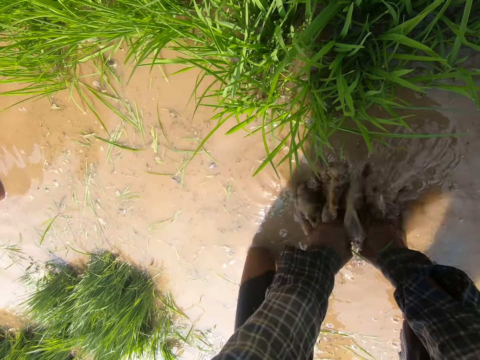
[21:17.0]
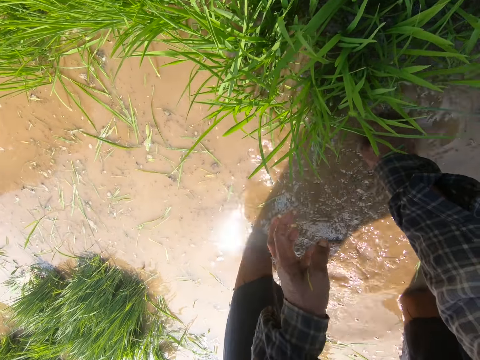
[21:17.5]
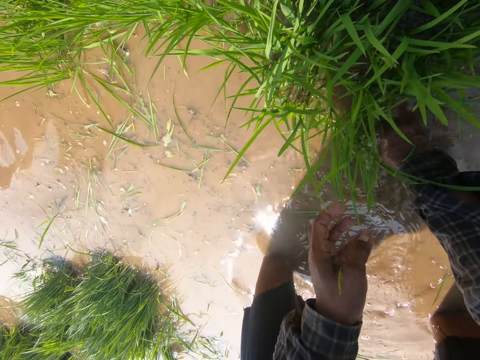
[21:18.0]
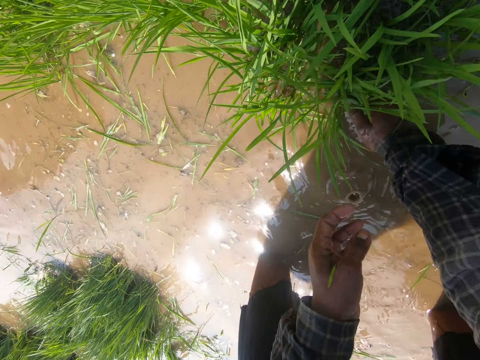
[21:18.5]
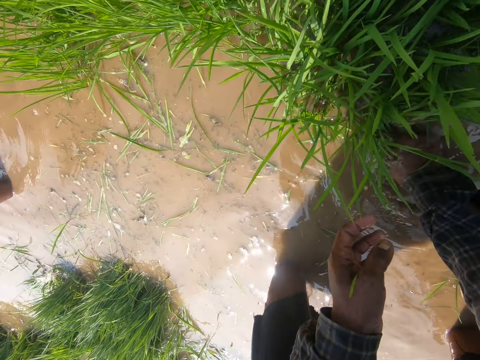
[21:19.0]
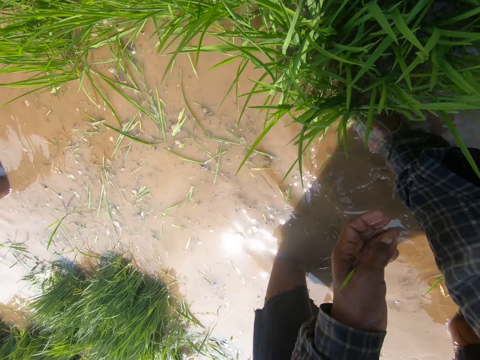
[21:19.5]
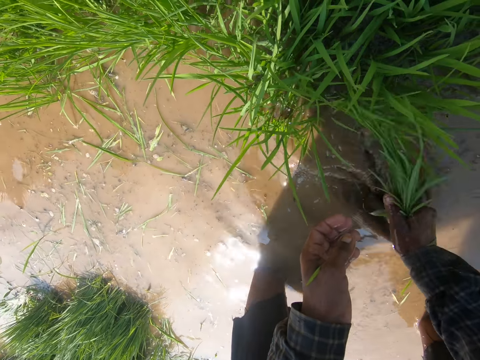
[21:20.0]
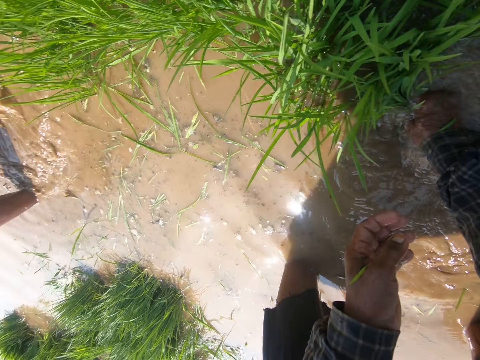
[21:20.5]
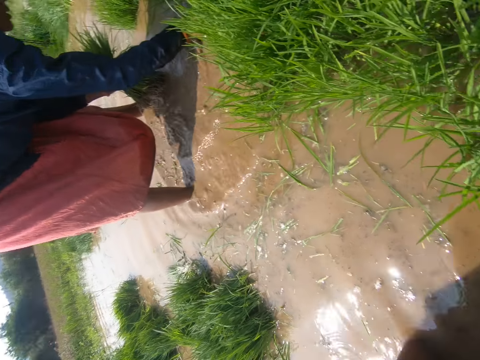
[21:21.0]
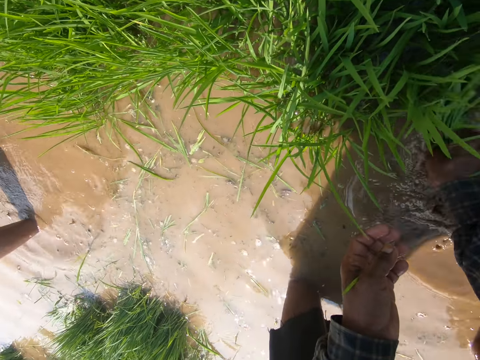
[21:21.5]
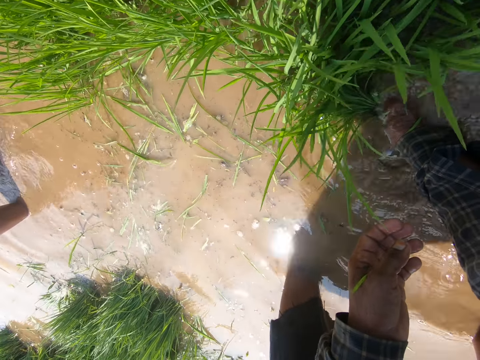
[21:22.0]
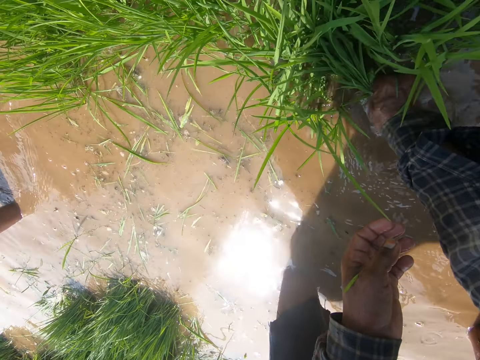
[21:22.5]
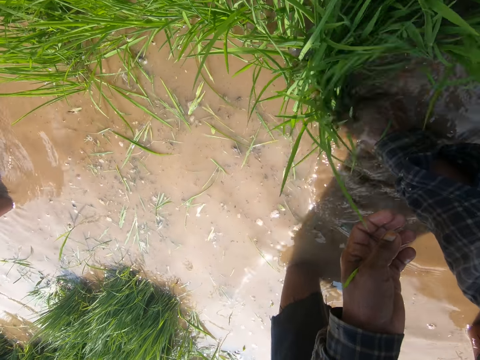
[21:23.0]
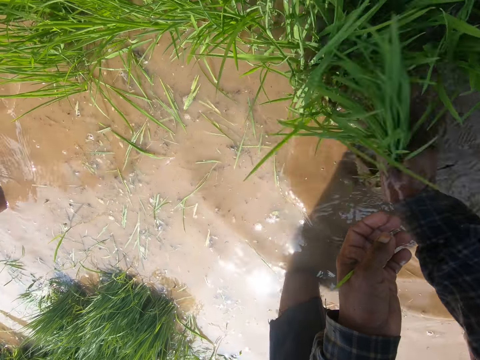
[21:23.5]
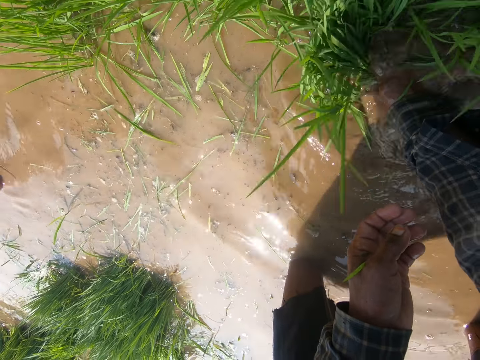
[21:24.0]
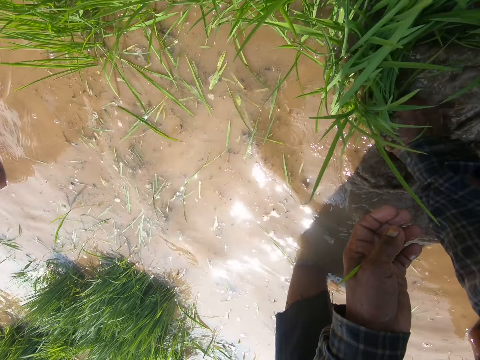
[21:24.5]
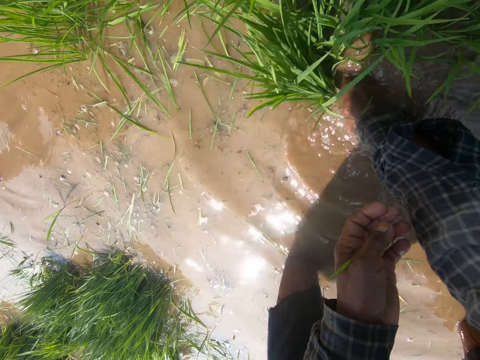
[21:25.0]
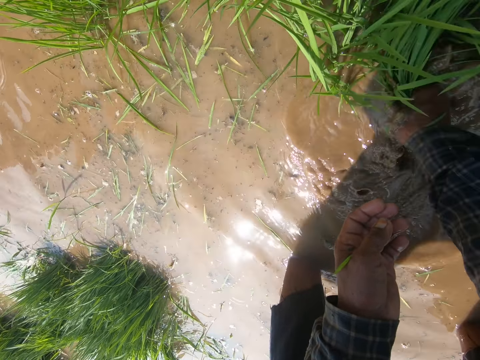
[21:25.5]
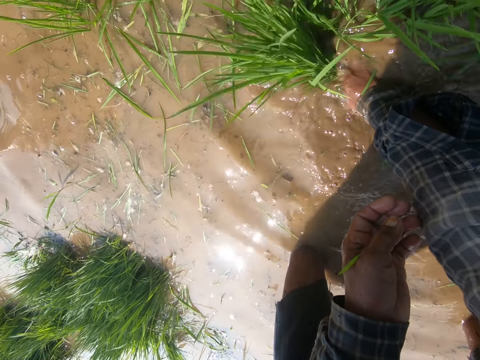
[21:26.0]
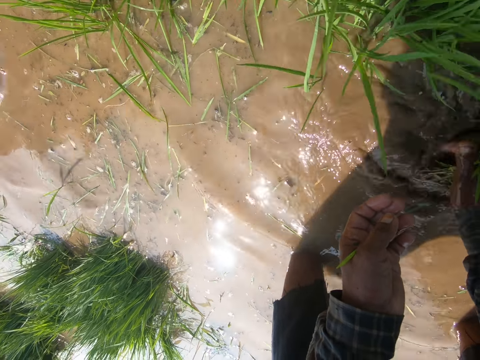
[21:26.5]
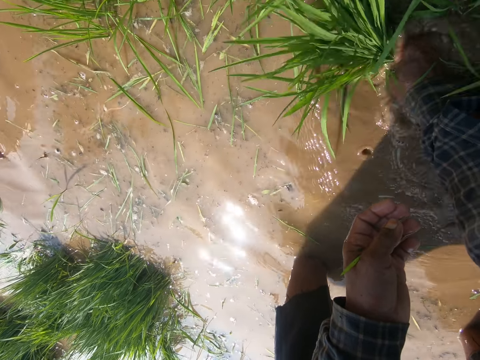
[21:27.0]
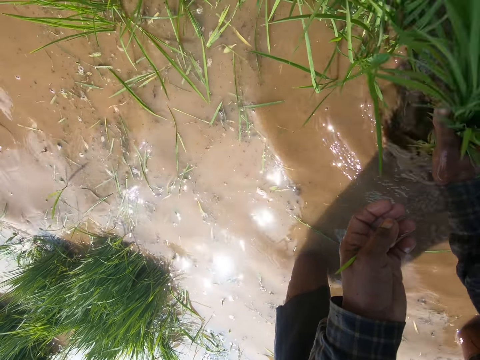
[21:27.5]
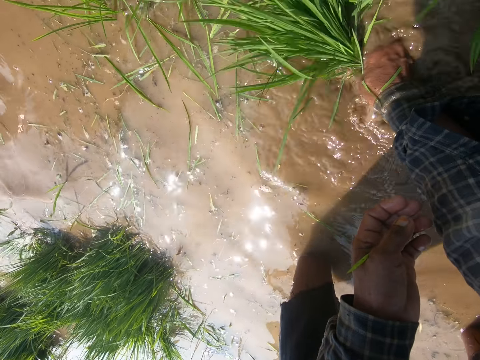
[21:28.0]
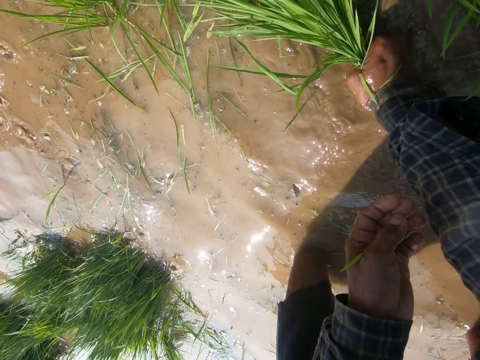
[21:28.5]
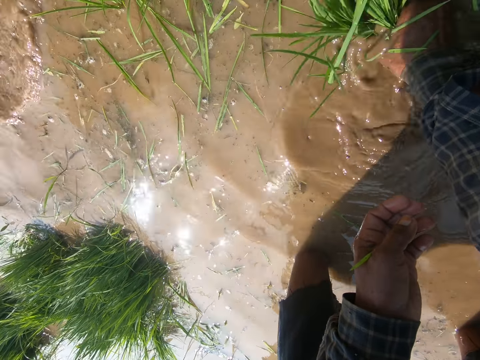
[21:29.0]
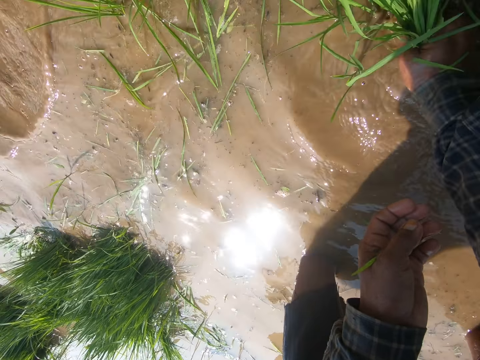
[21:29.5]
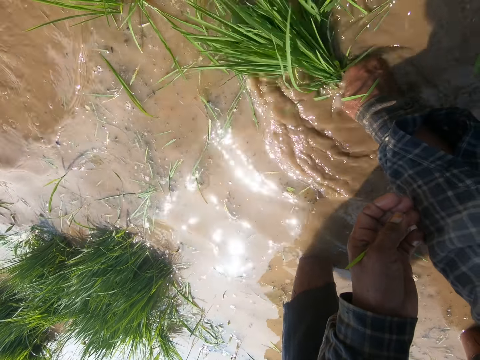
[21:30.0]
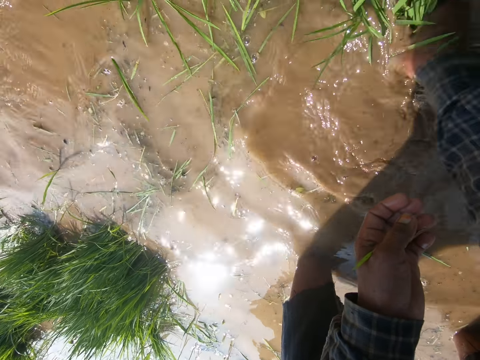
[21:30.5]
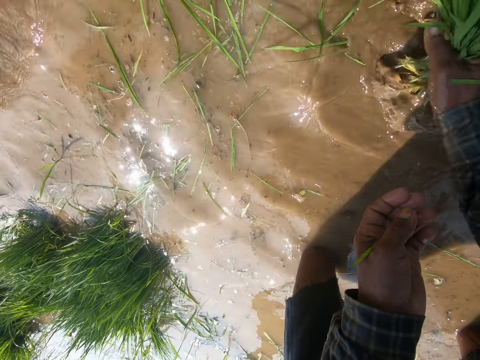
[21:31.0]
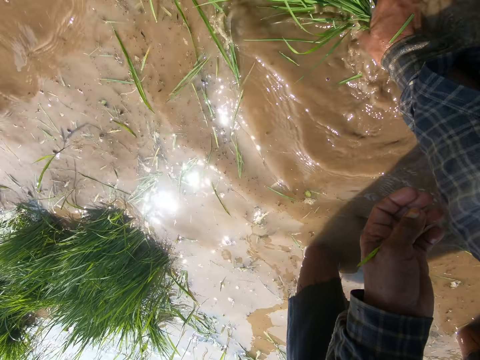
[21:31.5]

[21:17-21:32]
The camera wearer adjusts hands in the water. They uproot the plants. They collect rice seedlings. They look aside. They uproot the plants.

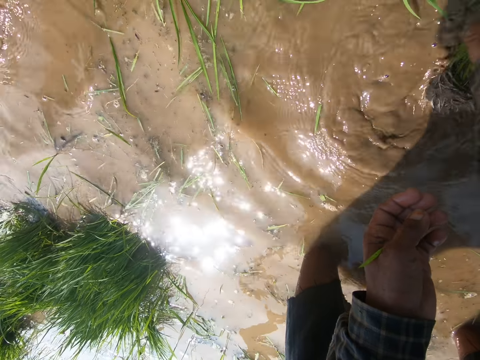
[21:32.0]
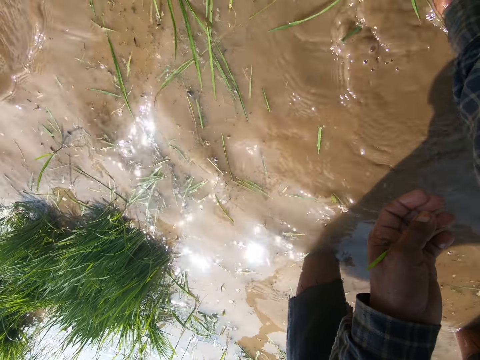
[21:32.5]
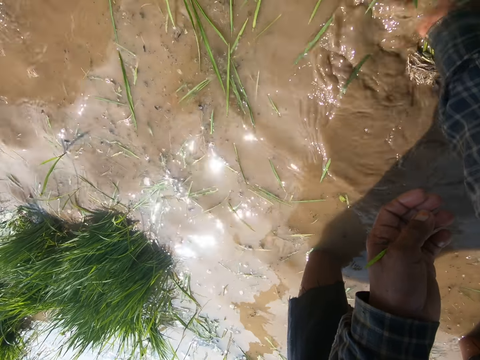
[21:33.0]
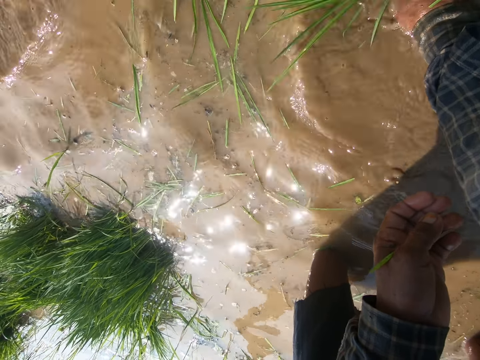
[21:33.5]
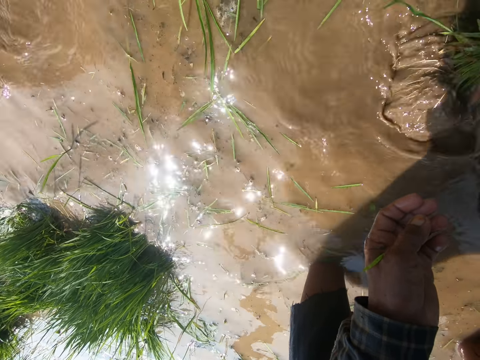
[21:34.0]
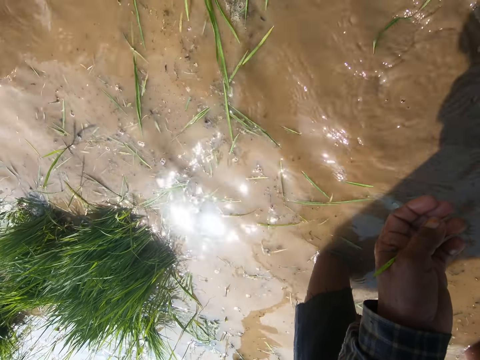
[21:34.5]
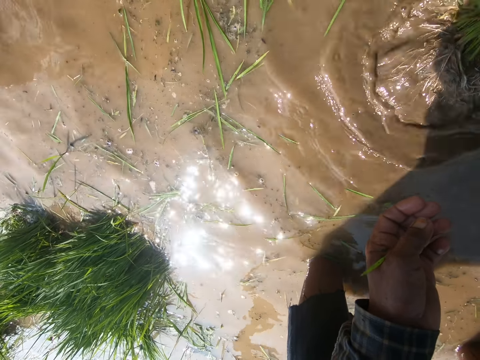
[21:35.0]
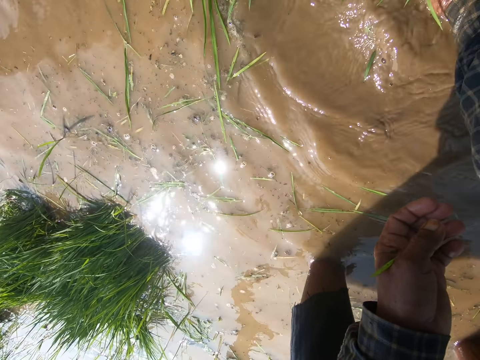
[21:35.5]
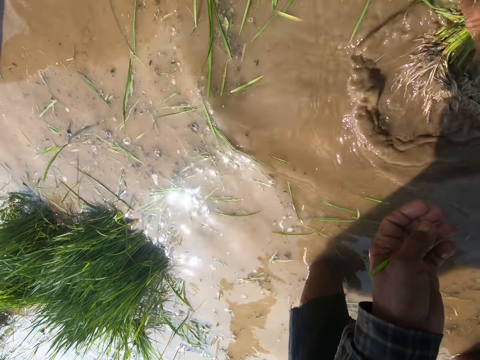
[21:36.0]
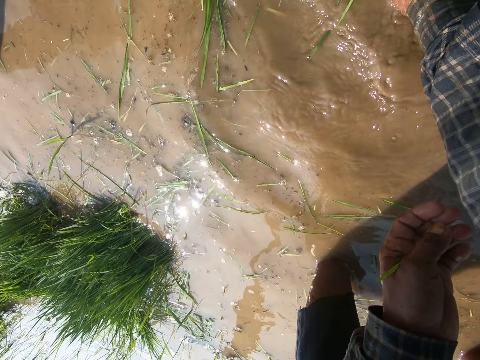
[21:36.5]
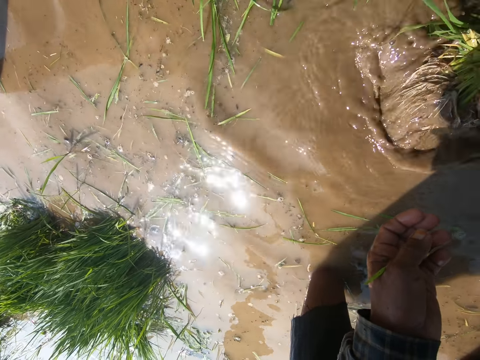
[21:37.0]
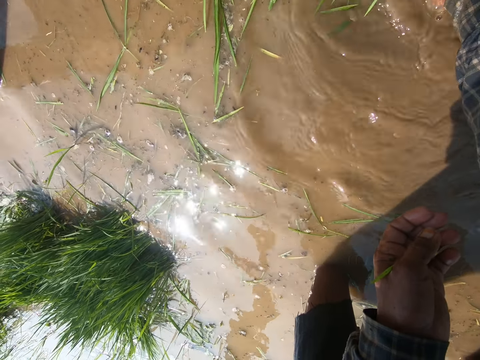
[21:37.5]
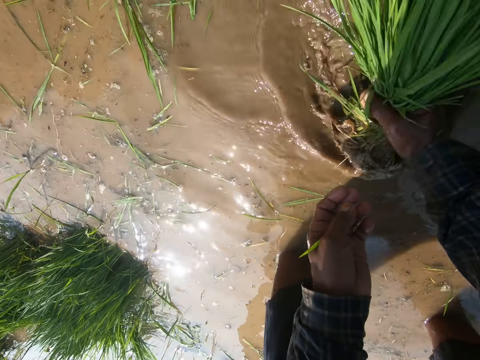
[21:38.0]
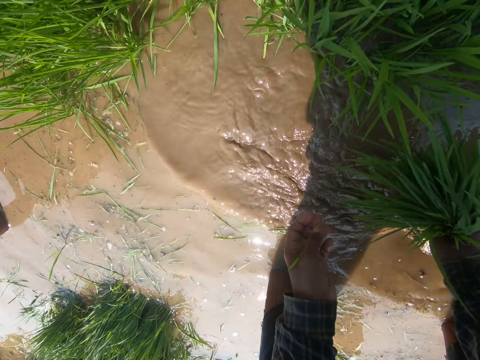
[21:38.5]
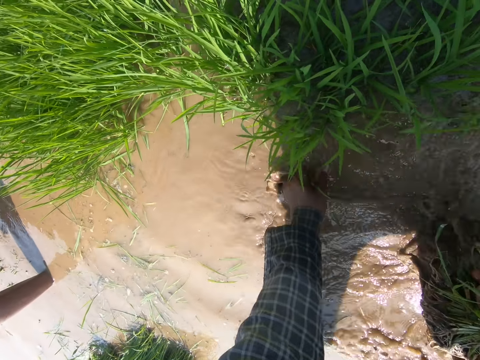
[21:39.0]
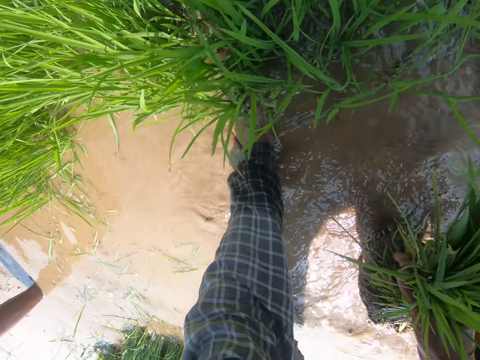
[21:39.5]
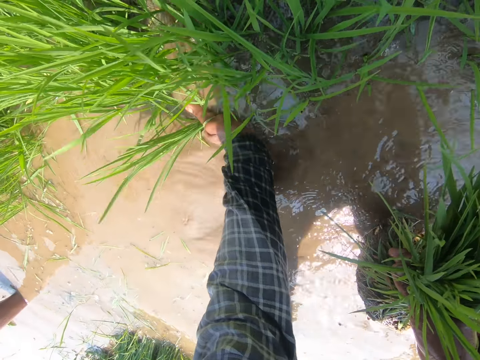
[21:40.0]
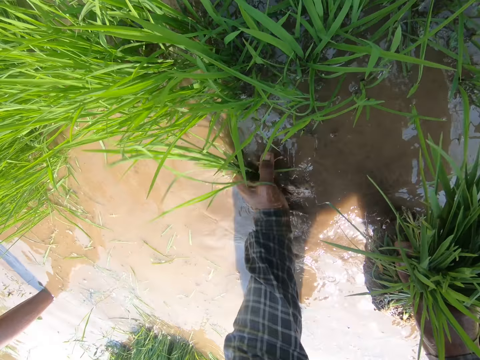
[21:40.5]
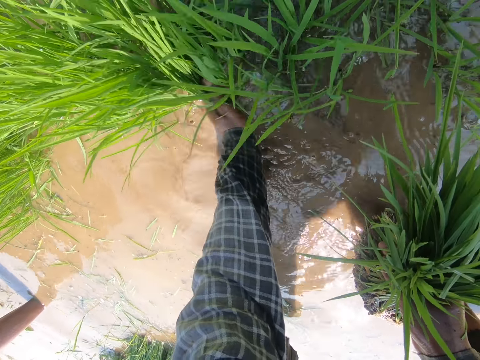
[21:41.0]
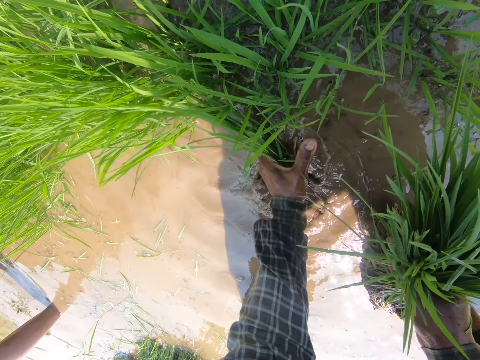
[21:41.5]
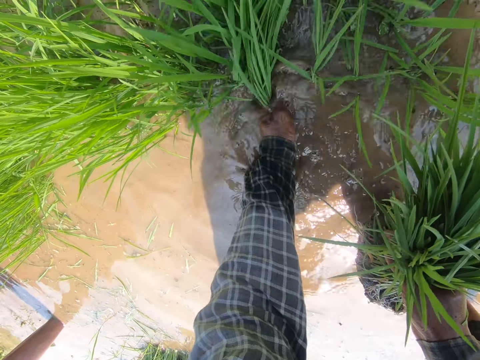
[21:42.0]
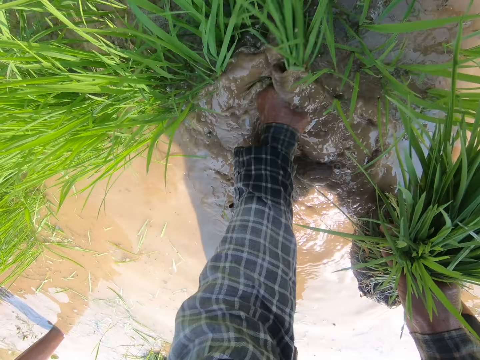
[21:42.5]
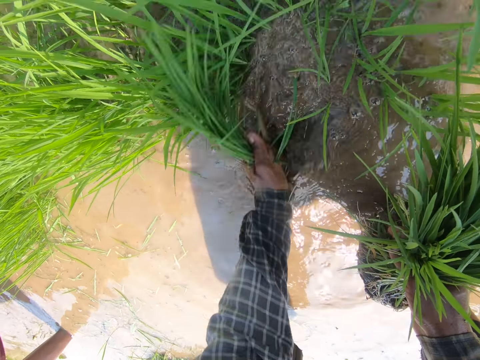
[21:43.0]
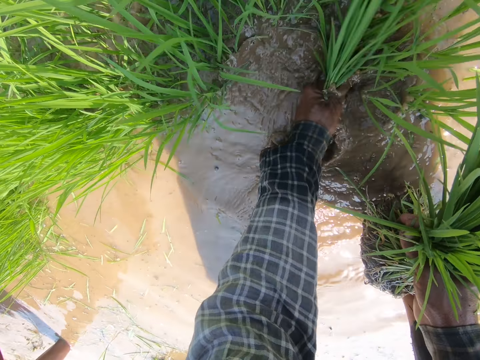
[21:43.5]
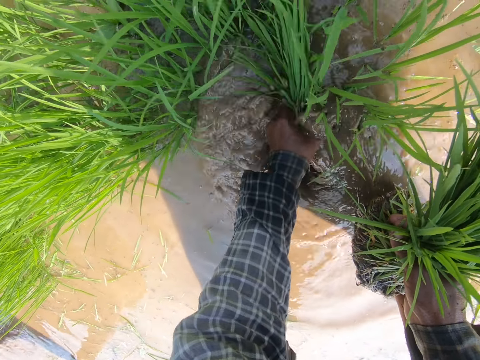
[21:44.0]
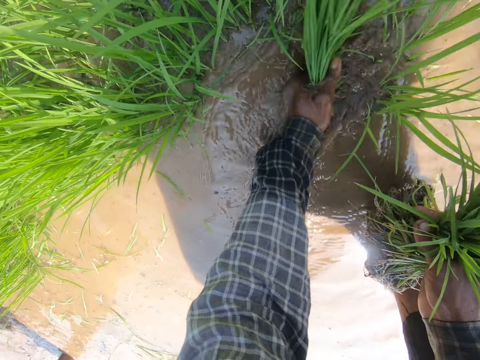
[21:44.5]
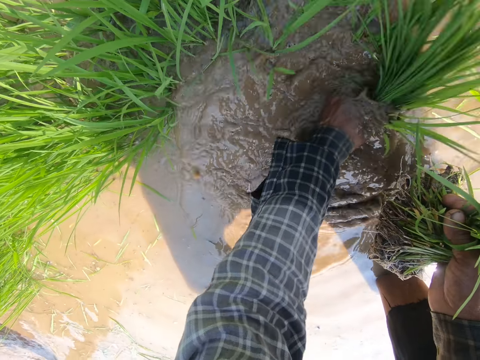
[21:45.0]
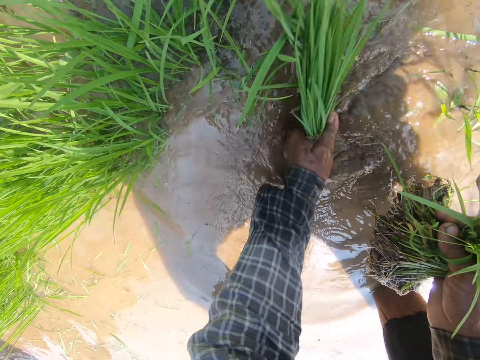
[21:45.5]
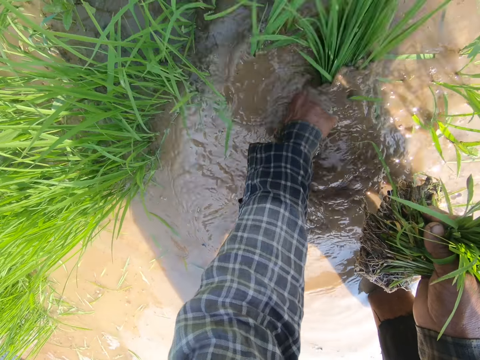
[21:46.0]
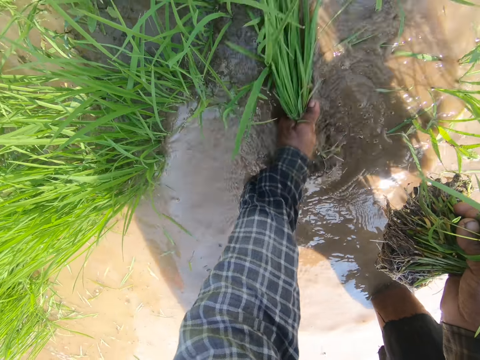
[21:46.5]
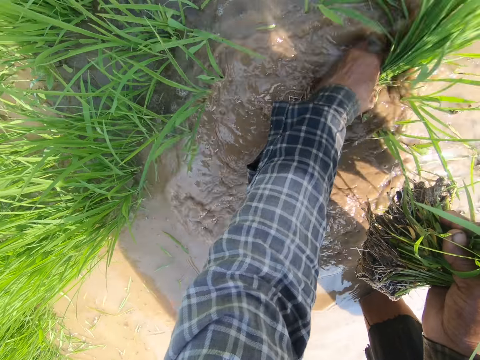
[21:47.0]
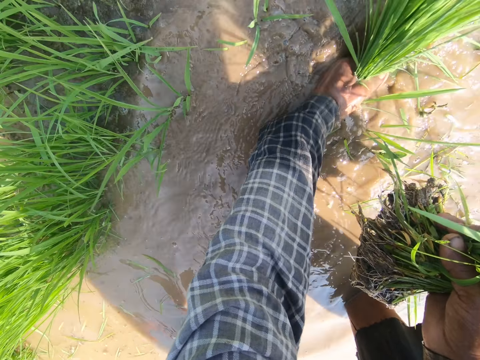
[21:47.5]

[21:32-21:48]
The camera wearer adjusts the plants in the water. They uproot the plants.
